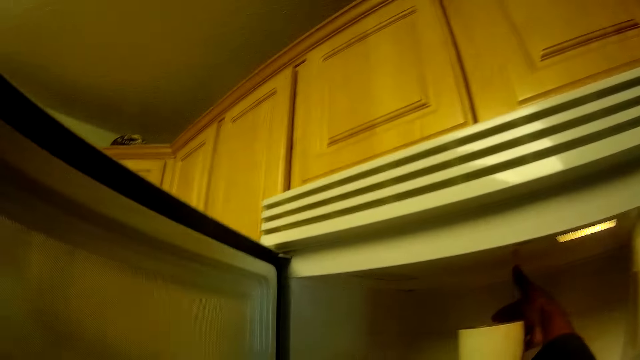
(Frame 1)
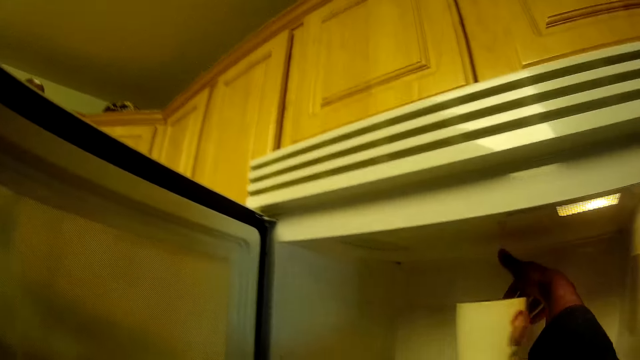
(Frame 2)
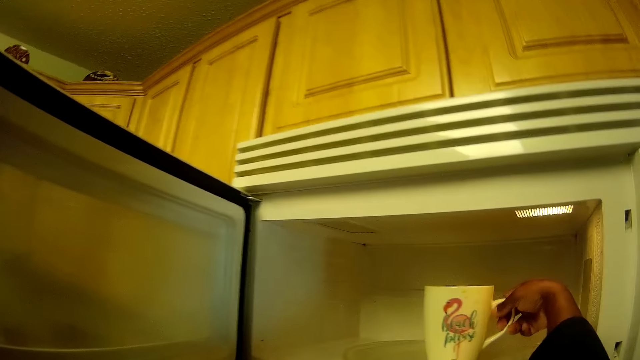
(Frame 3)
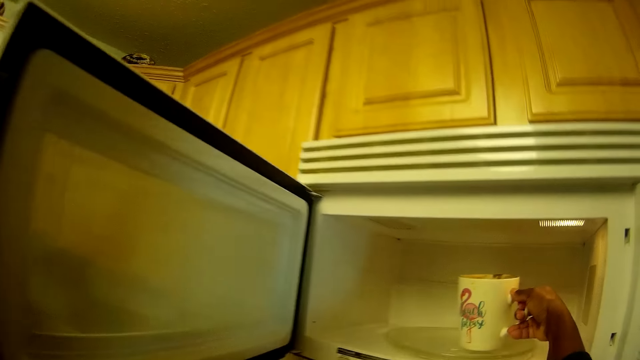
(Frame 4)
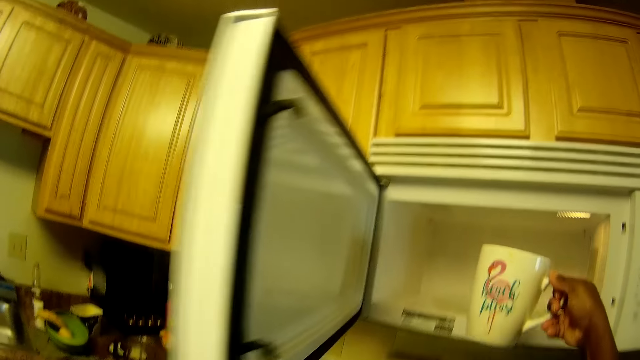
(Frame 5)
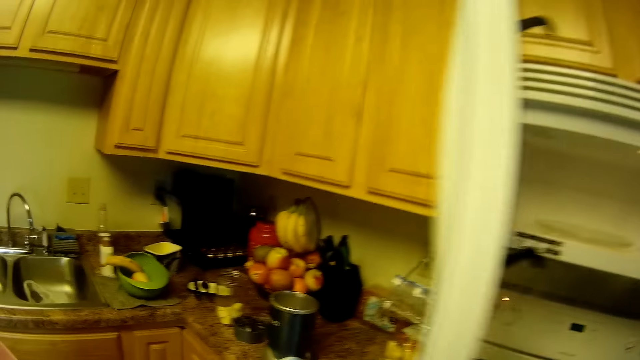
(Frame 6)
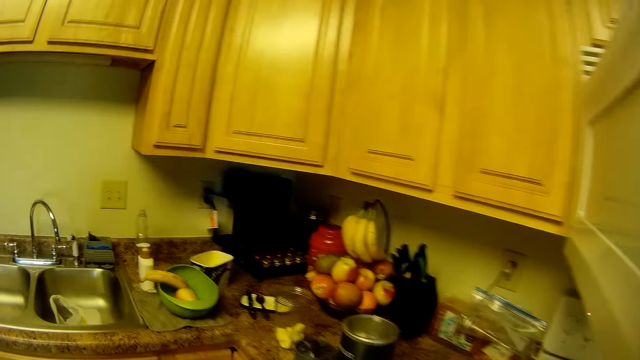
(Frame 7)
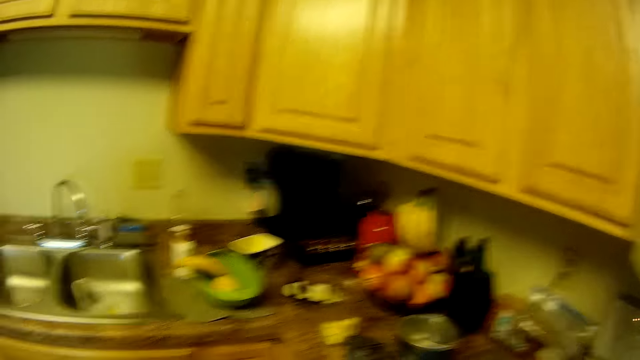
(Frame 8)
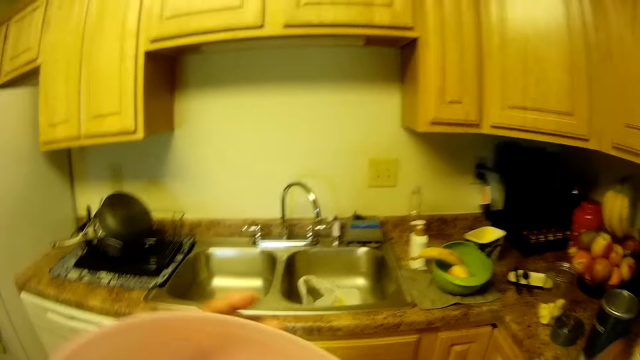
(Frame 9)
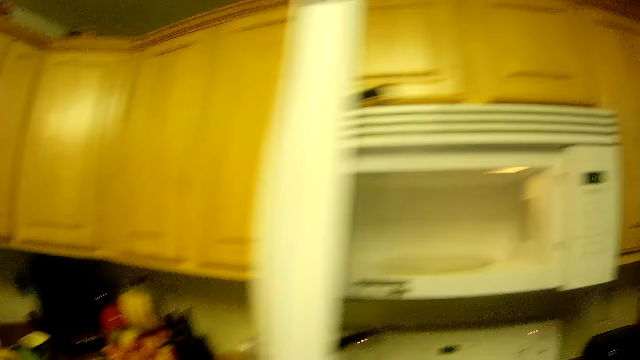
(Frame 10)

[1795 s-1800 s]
The camera wearer picks up the cup inside the microwave with her right hand. She puts the cup from the counter top. She holds the cloche in her left hand. She puts the bowl in the microwave.
